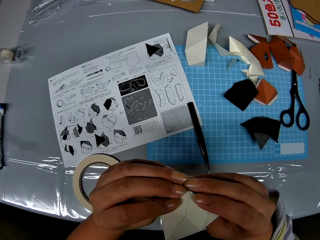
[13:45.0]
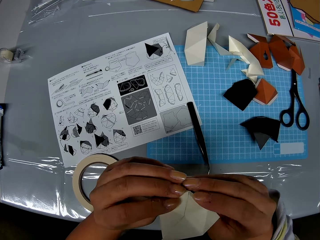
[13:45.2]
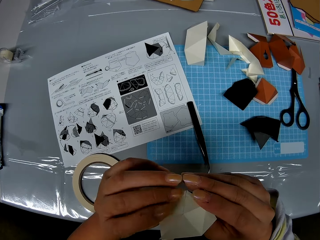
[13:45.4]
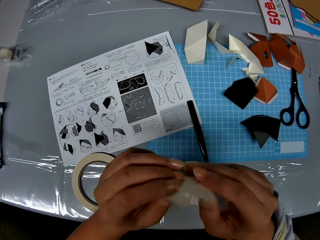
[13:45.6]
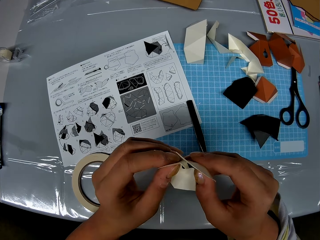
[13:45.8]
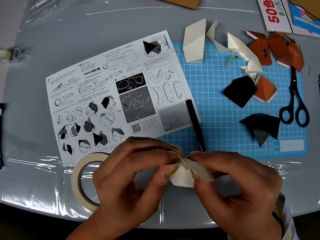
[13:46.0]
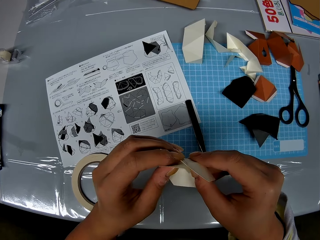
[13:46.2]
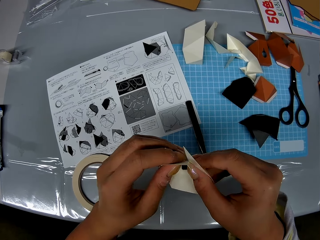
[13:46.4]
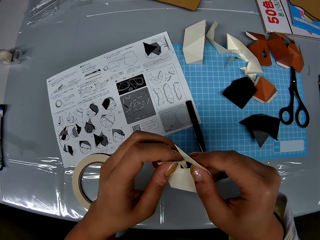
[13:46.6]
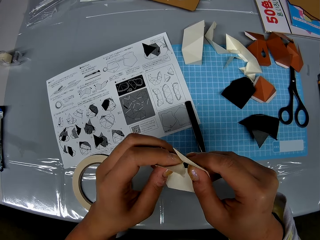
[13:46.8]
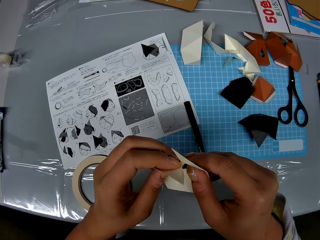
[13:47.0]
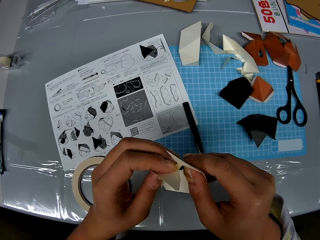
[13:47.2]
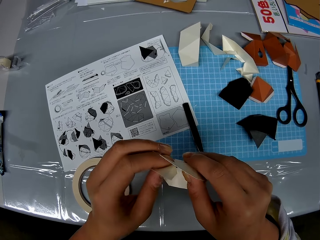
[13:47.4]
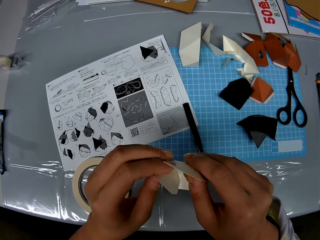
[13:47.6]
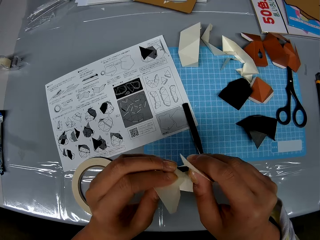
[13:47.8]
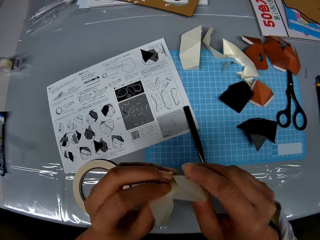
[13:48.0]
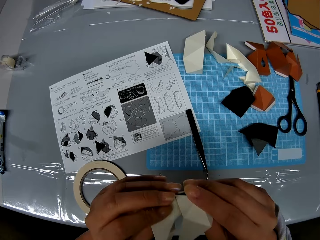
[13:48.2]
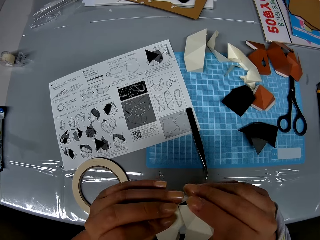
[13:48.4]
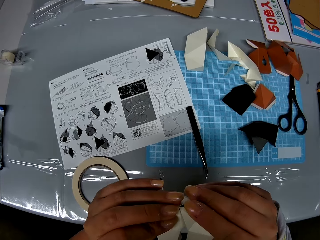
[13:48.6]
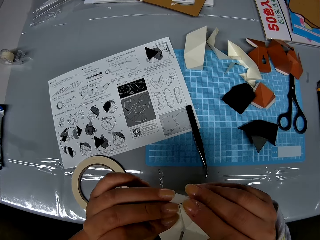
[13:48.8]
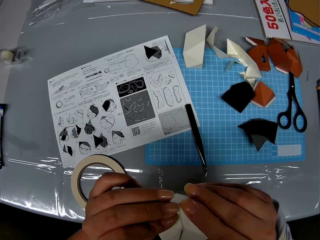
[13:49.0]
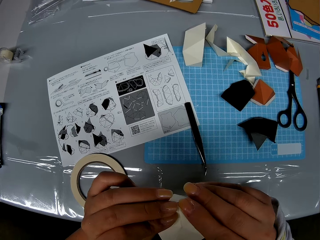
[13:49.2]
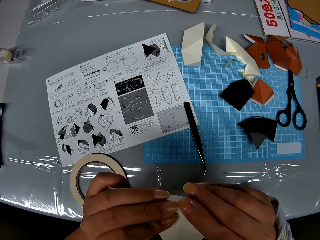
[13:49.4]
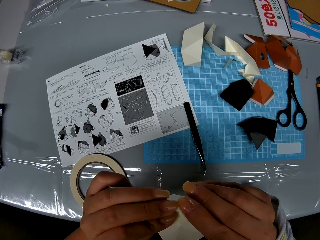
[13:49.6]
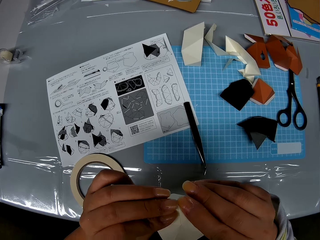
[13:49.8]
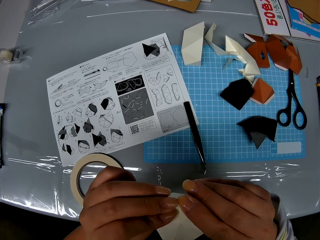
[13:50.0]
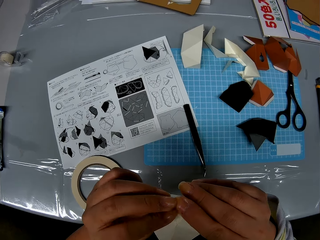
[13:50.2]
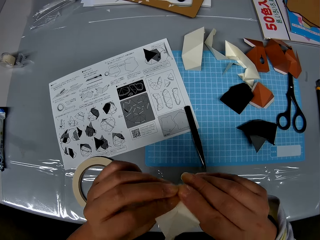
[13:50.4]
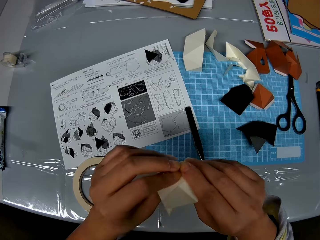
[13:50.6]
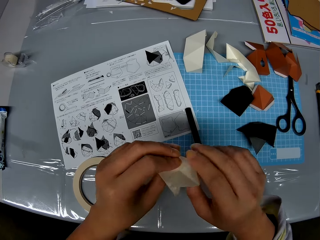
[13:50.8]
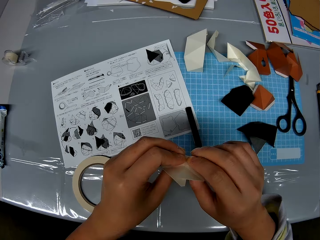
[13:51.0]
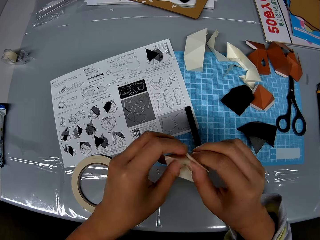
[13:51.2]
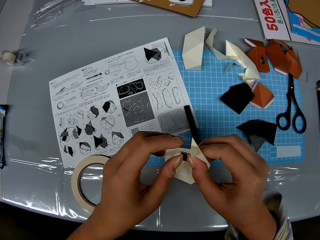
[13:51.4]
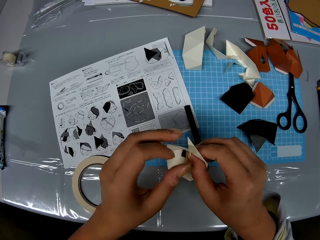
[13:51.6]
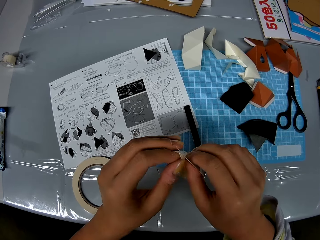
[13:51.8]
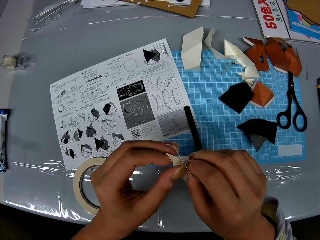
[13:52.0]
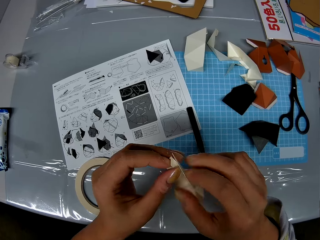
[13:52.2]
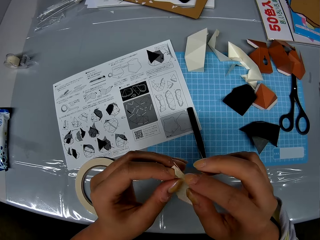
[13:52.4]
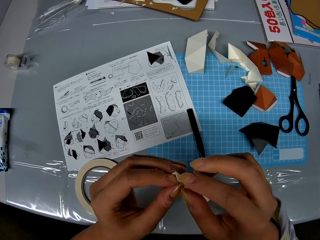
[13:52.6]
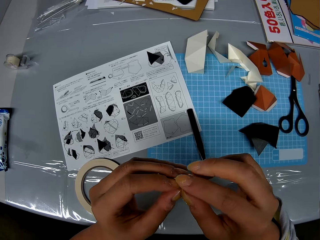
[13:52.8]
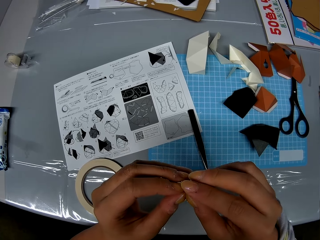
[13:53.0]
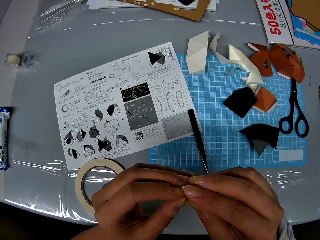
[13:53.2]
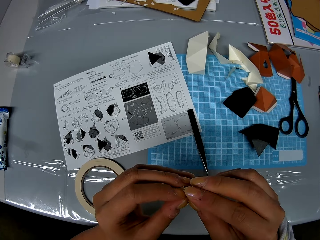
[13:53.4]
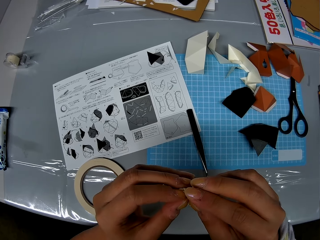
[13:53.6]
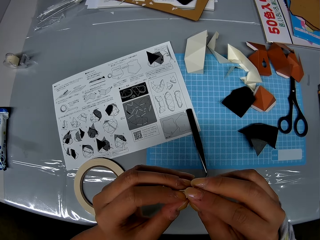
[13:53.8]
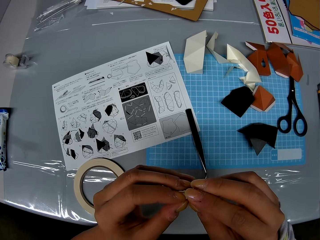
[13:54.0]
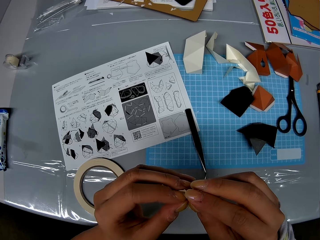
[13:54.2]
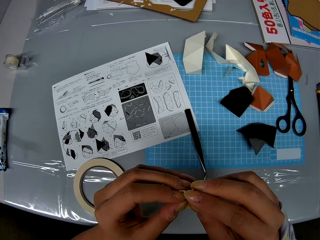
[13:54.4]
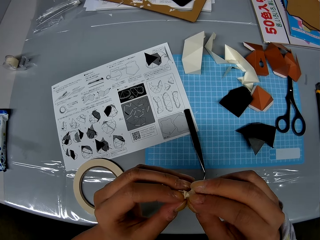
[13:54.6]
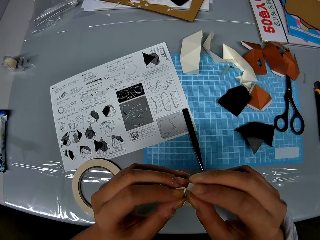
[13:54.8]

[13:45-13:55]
The camera wearer looks at the model piece.

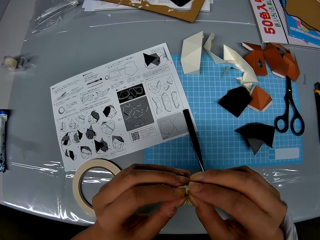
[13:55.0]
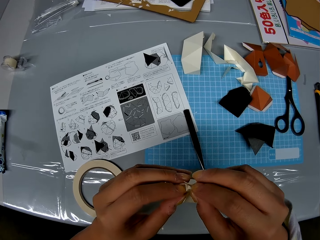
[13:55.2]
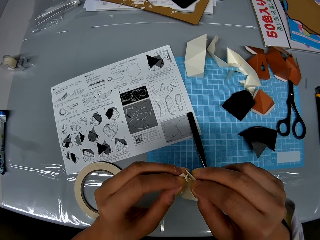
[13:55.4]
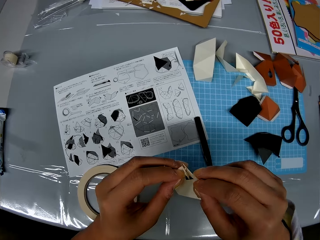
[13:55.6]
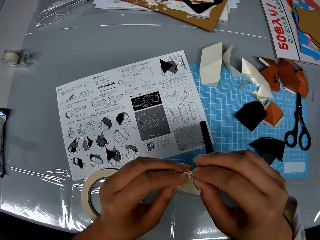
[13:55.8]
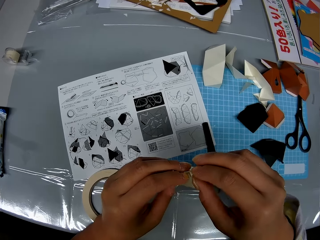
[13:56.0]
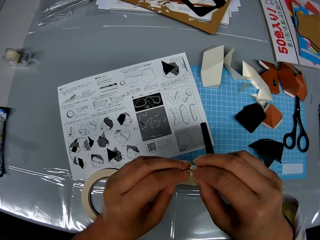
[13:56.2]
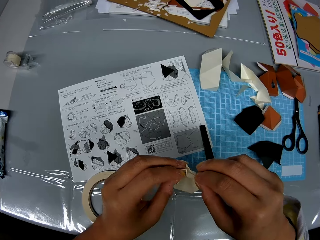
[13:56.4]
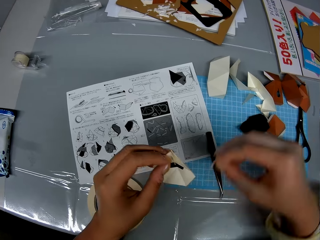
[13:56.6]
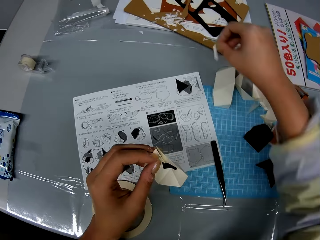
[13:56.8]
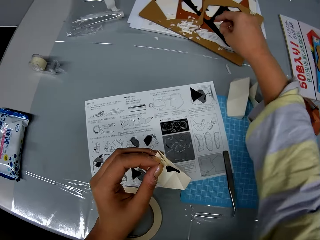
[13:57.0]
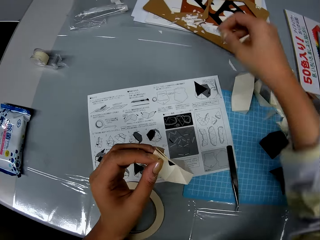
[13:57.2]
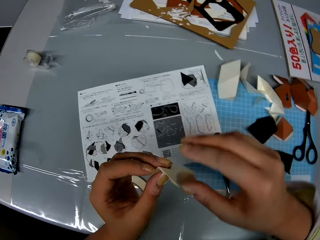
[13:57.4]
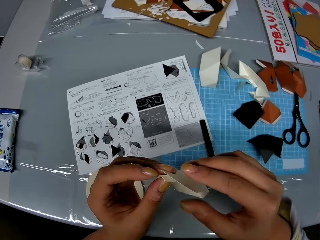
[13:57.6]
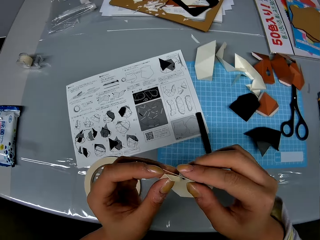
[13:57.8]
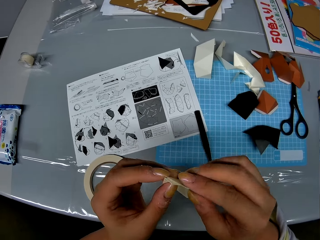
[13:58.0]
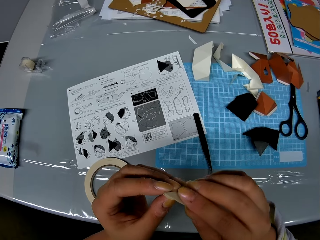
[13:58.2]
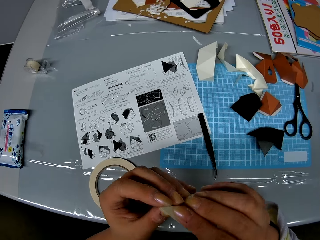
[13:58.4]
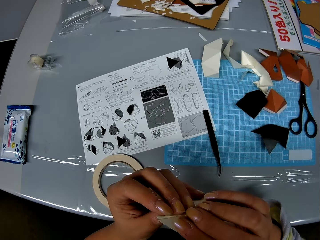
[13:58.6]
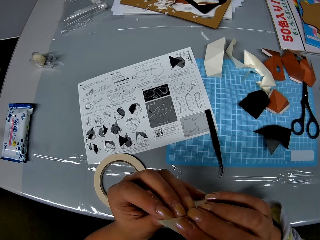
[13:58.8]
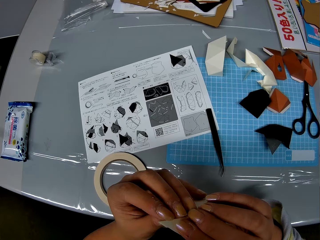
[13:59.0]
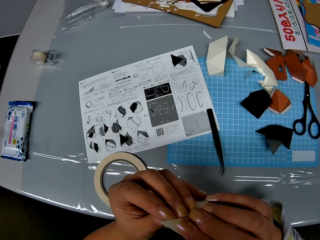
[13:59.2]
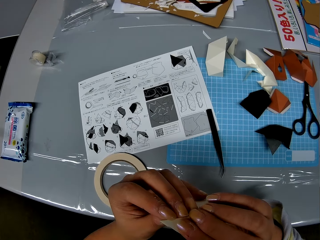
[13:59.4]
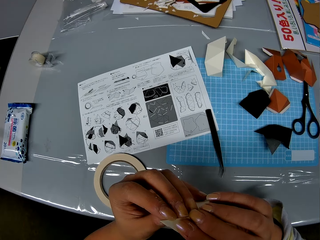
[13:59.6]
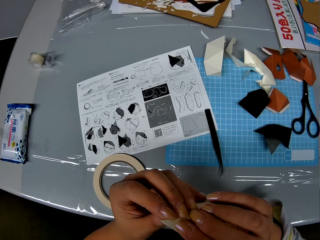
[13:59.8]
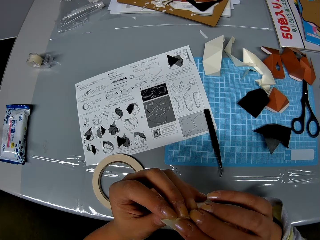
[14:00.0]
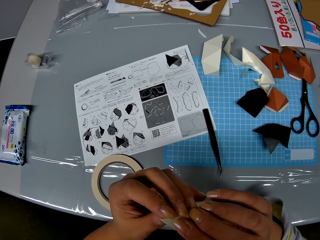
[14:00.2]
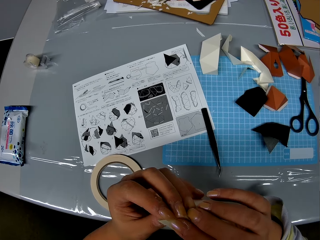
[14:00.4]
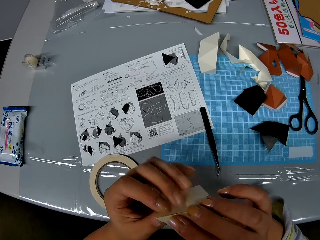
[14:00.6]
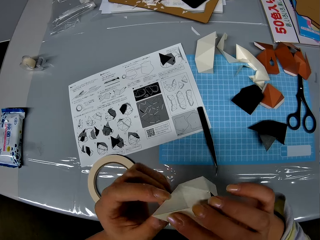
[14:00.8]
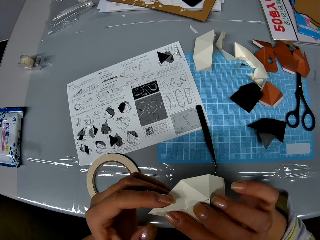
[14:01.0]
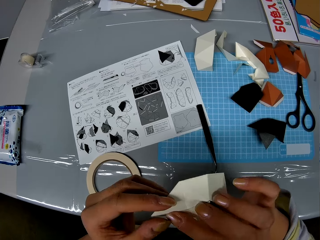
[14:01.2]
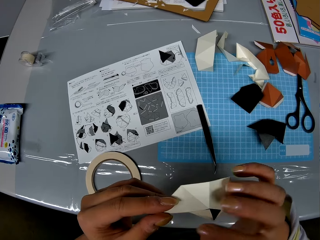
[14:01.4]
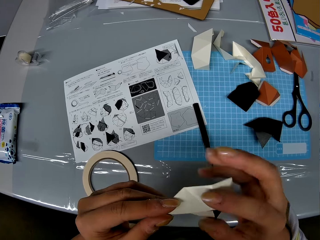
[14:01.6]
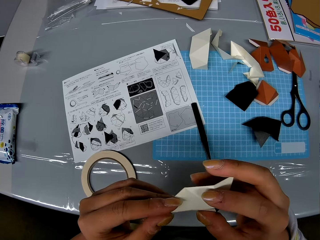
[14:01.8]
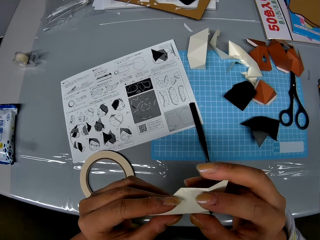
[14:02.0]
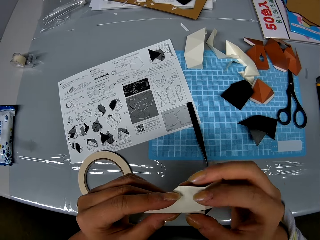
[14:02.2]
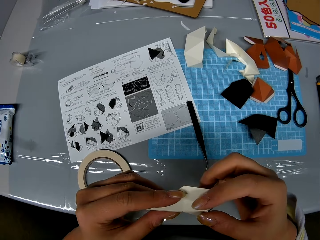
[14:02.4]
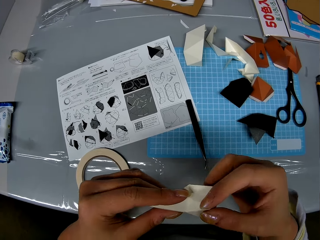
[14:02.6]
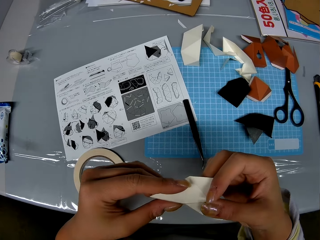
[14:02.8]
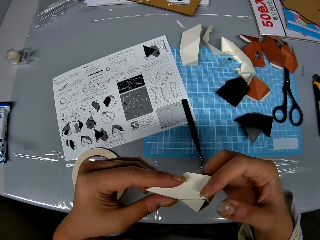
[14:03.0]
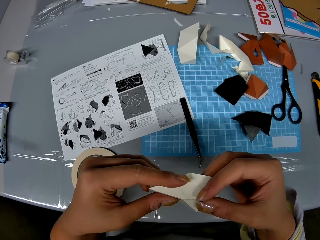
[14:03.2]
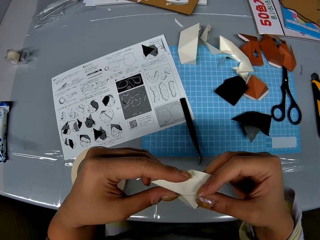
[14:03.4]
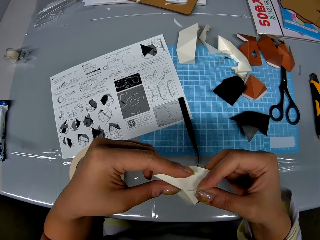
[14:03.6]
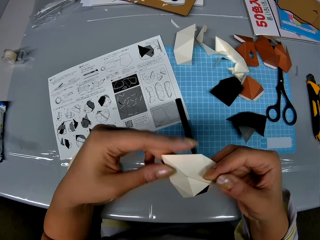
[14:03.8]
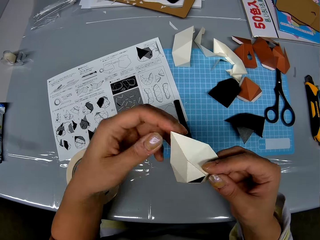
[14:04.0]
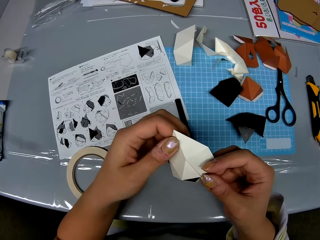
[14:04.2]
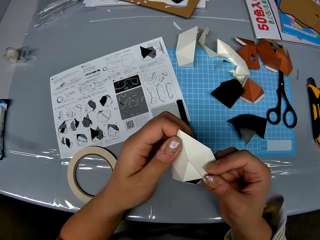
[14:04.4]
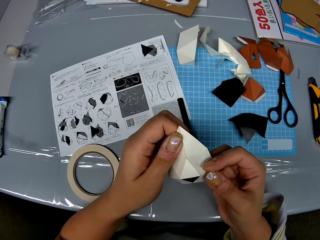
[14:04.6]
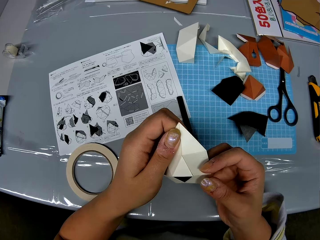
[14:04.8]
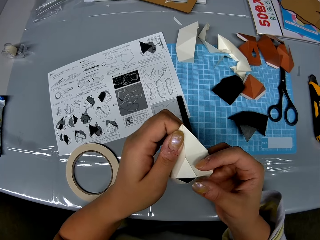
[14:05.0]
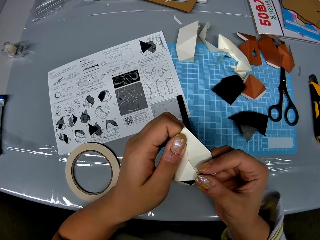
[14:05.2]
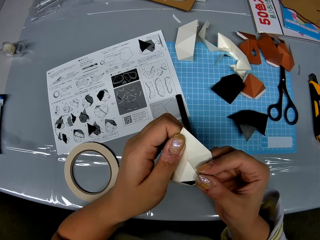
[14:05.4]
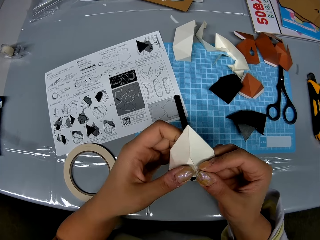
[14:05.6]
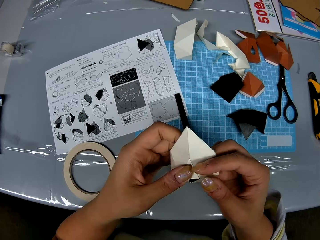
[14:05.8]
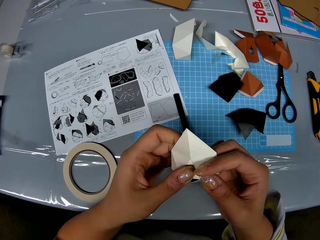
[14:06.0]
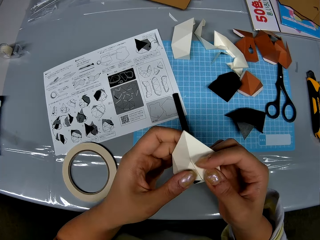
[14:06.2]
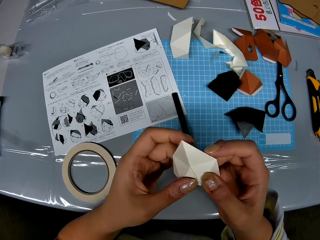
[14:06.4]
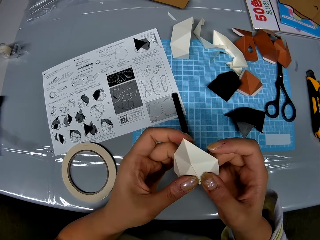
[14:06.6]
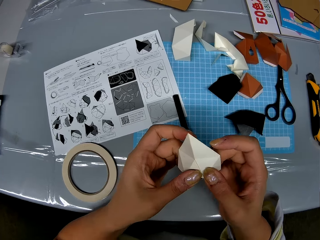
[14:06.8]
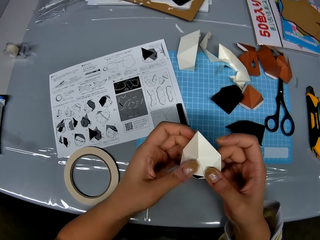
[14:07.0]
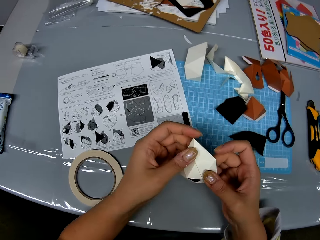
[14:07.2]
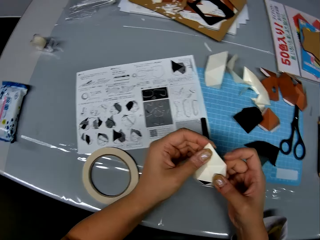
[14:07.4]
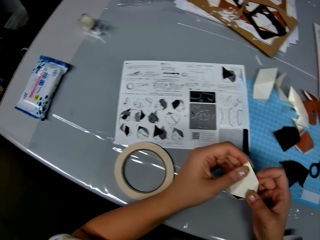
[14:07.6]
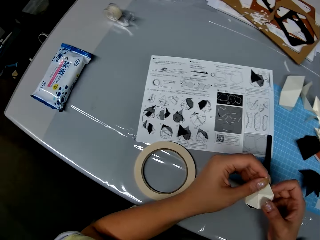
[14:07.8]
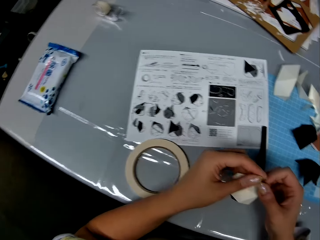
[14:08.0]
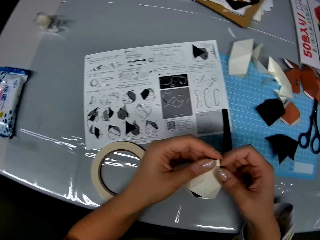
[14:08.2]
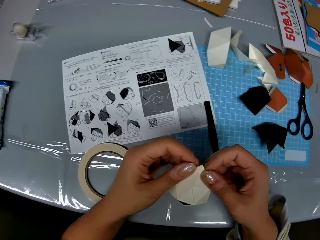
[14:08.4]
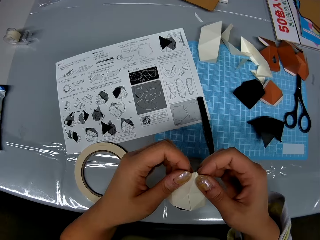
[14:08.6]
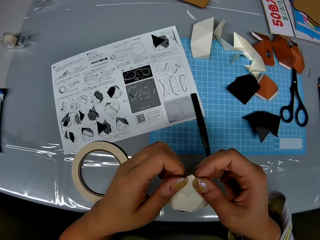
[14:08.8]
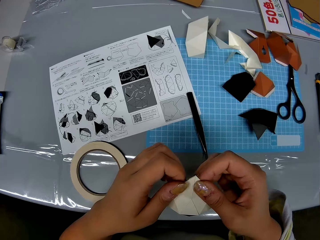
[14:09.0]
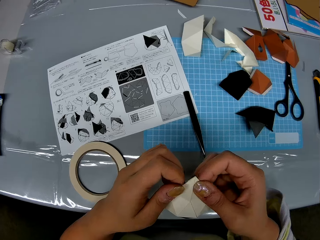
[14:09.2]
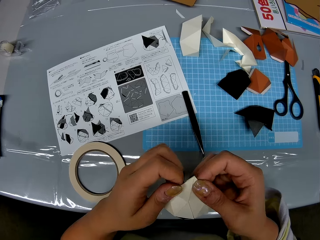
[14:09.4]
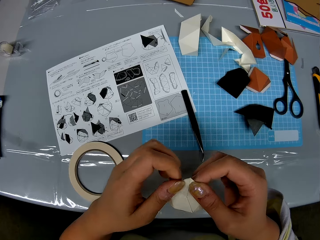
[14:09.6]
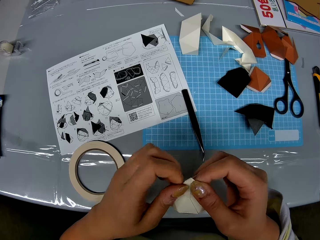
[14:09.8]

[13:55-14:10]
The camera wearer removes an adhesive tear off strip from the craft paper. They drop the adhesive tear off strip on the table. They hold the model piece with both hands. They construct the craft papers into a shape. They stick the model piece together.
